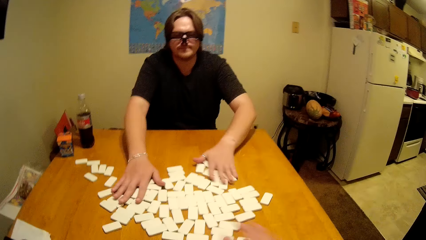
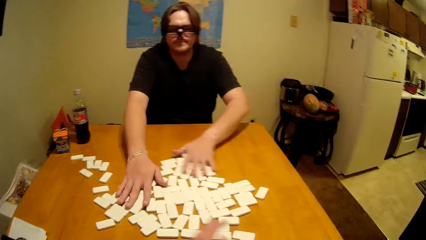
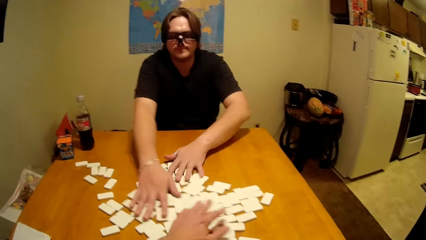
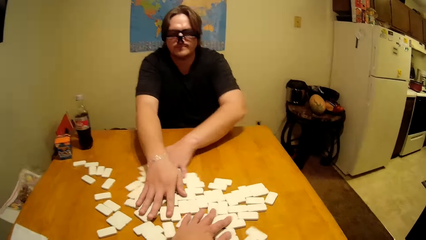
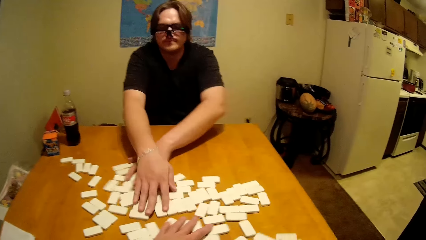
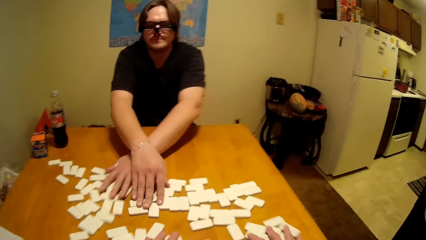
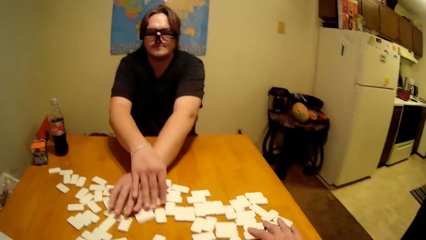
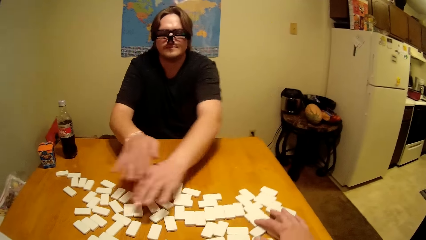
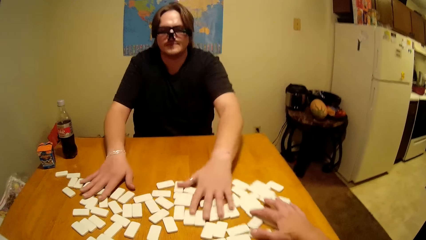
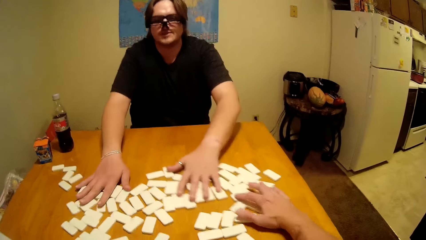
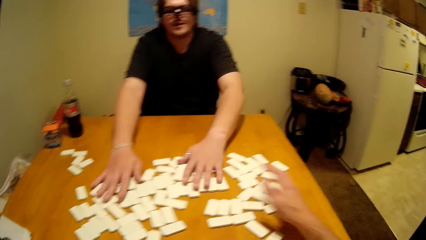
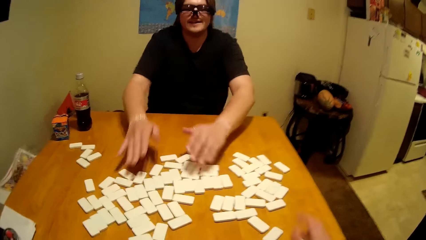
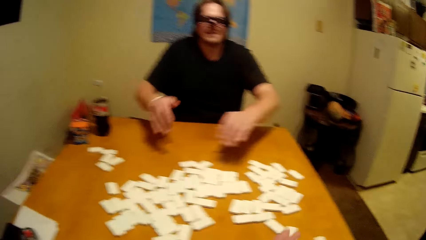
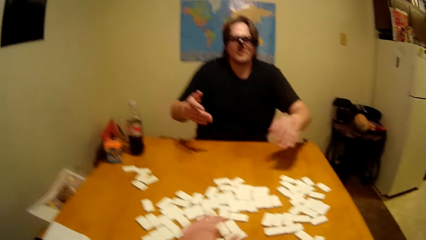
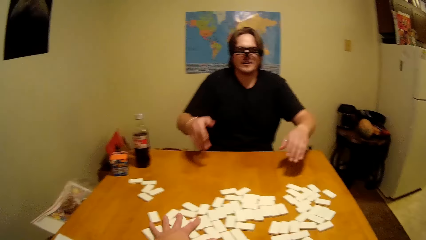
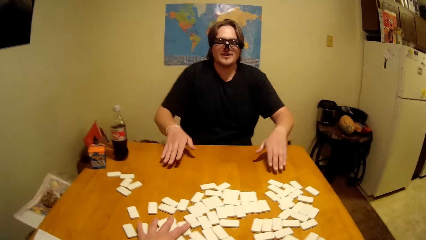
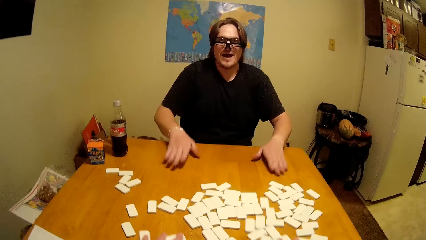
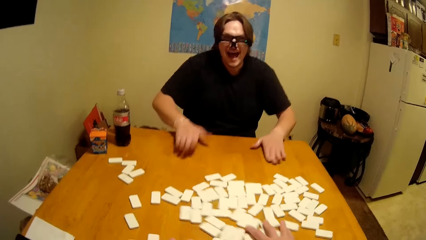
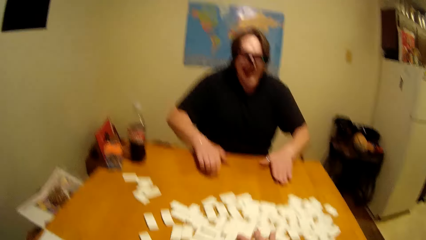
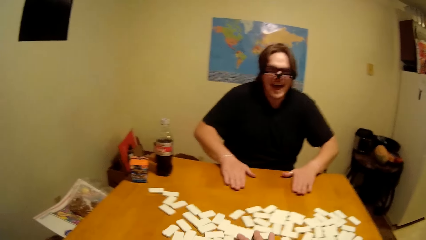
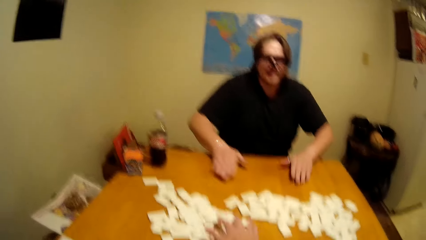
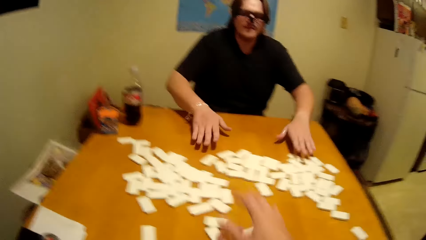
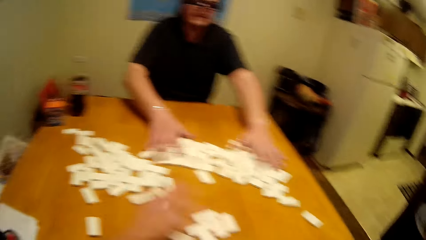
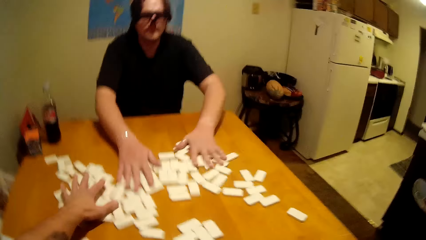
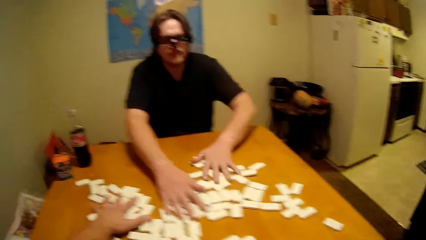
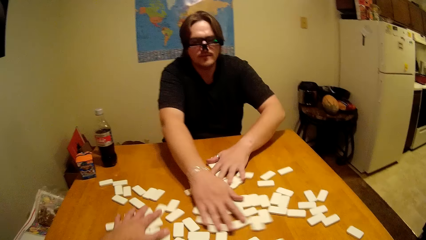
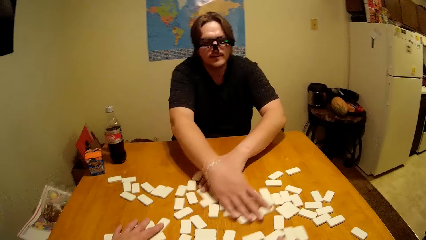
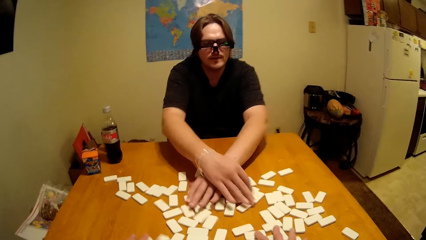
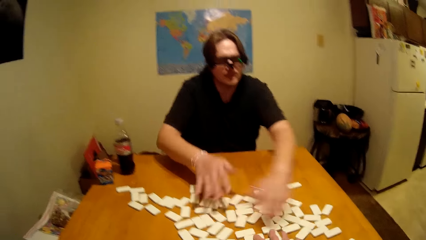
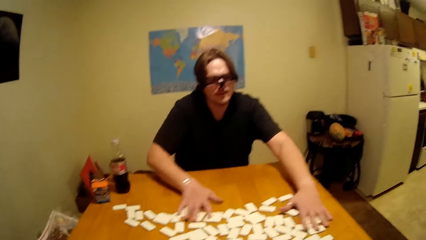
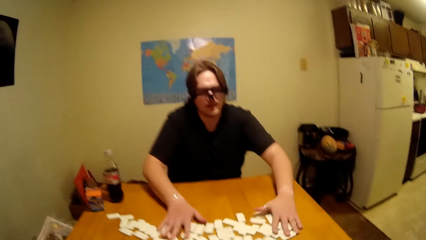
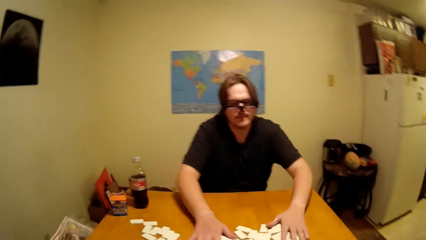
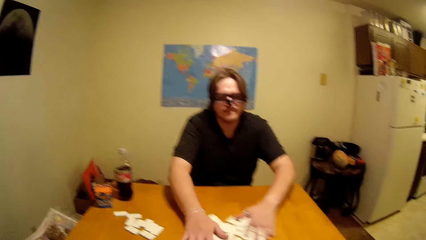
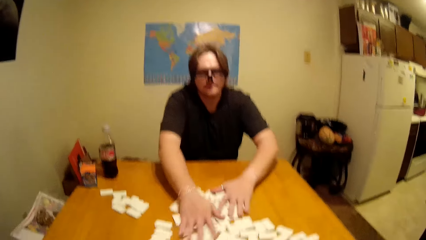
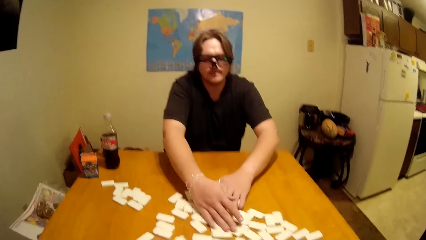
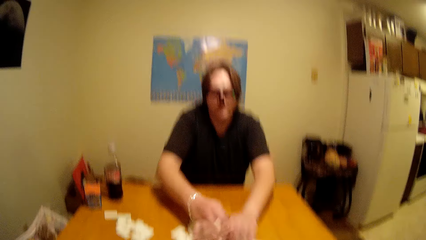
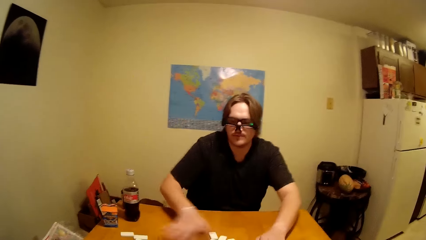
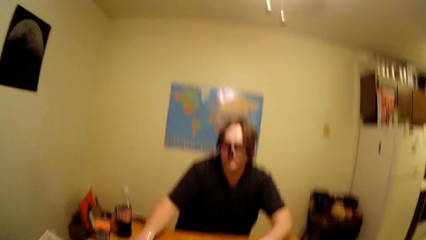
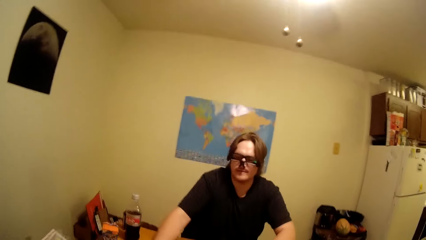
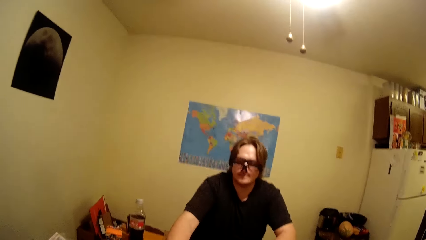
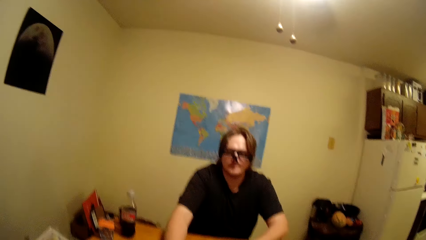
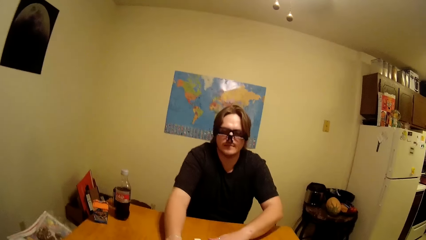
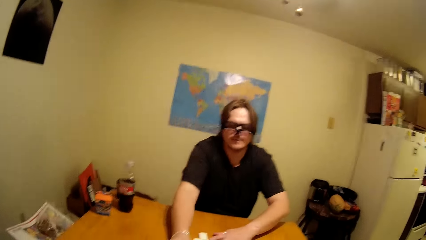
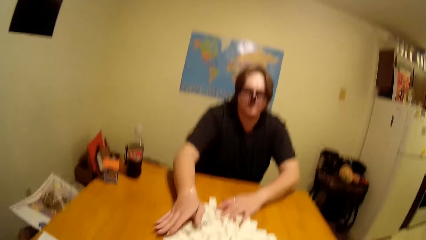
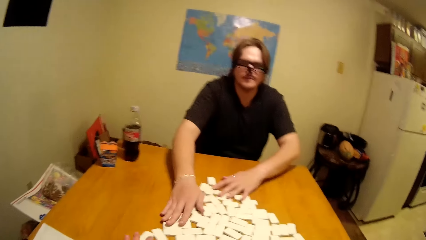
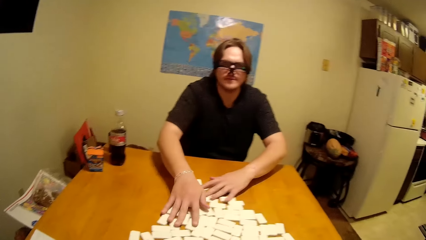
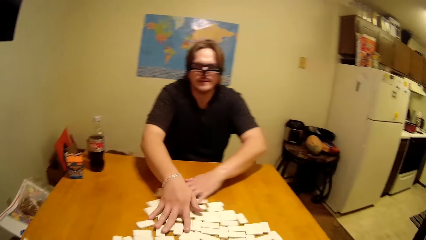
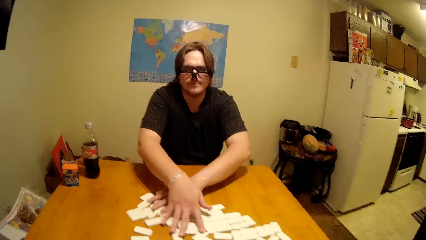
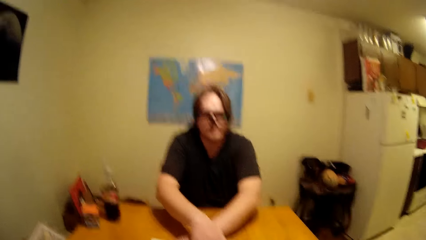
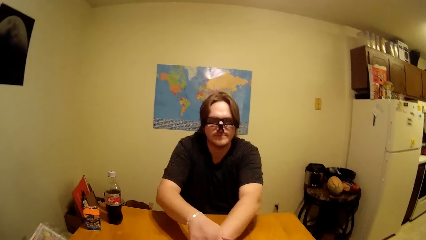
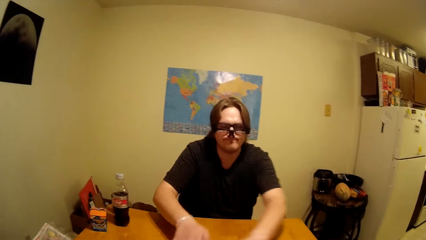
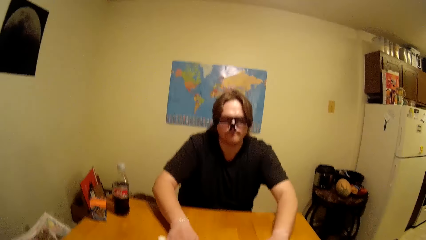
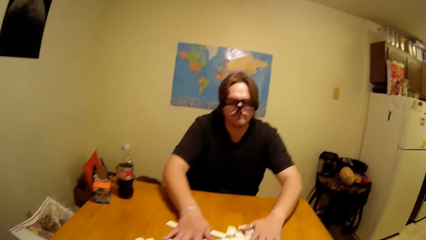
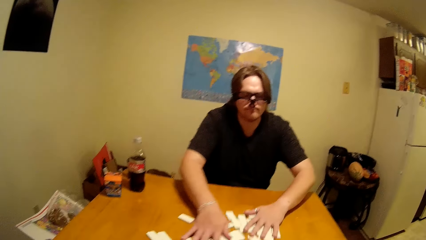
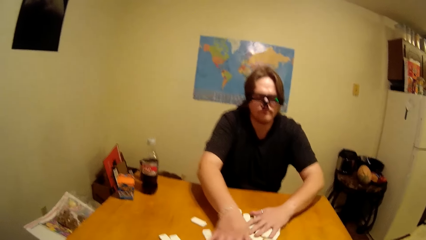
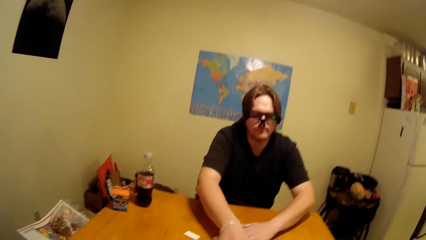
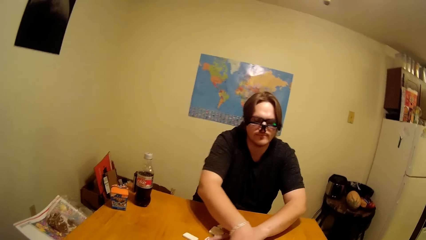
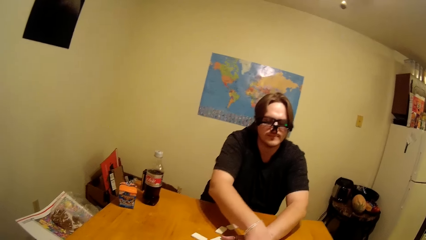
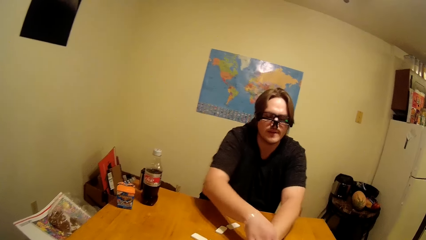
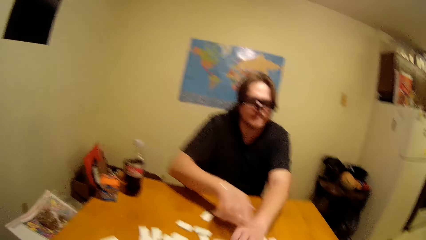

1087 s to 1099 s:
A man talks with the camera wearer. The man taps on the table. The camera wearer talks to the man.

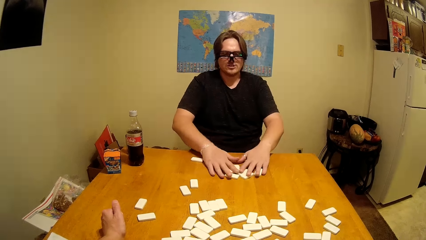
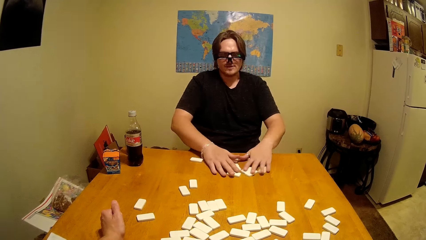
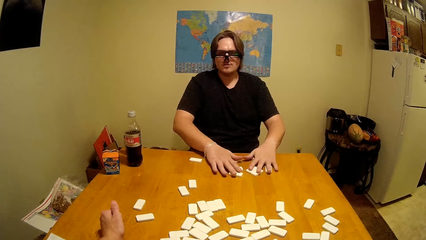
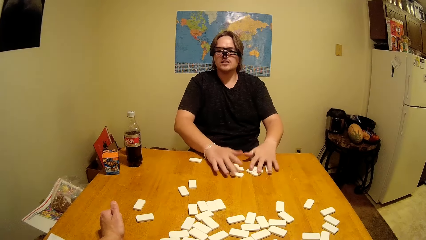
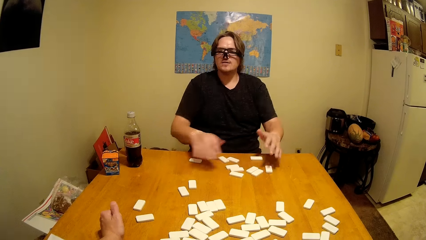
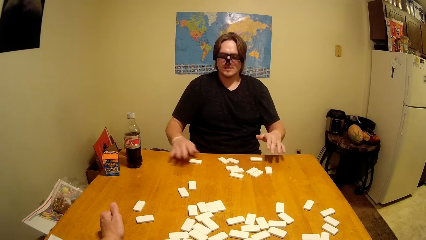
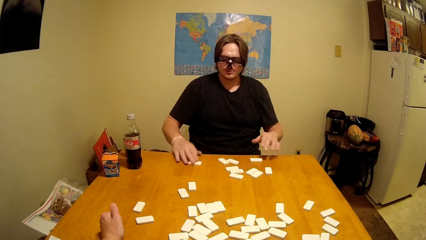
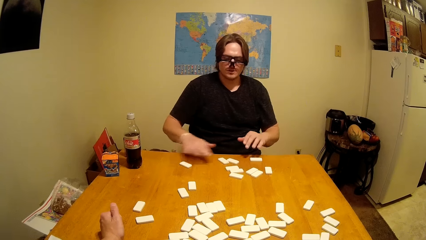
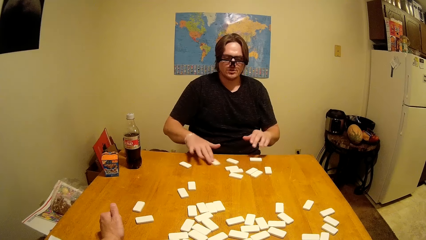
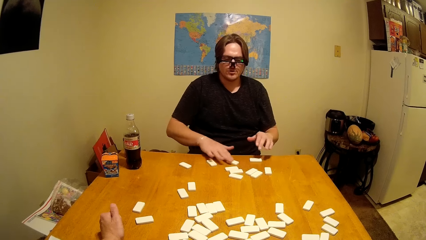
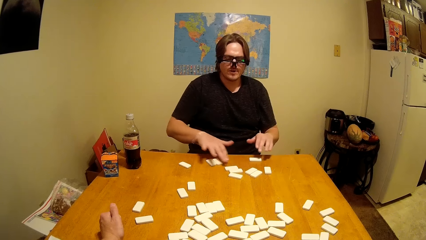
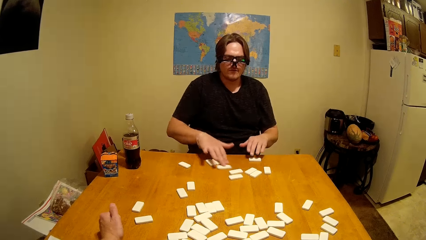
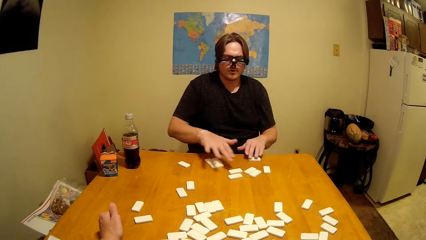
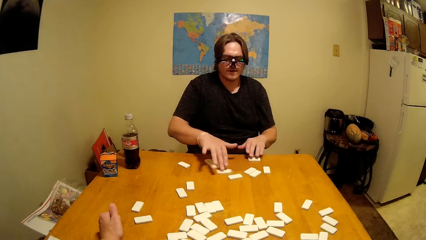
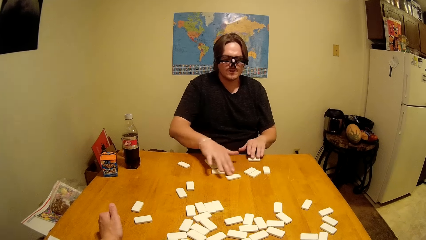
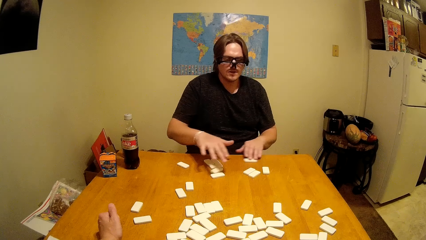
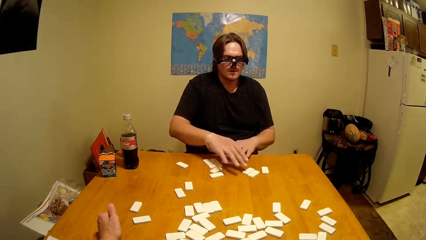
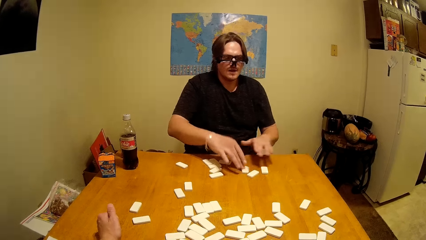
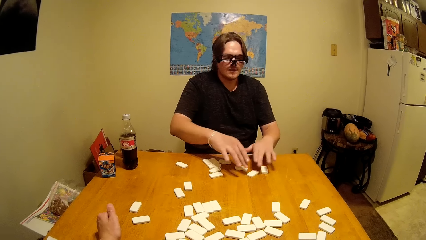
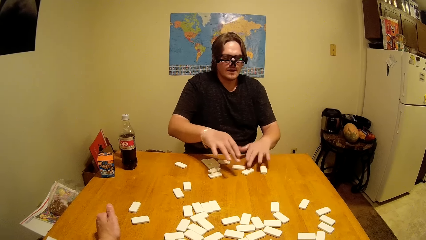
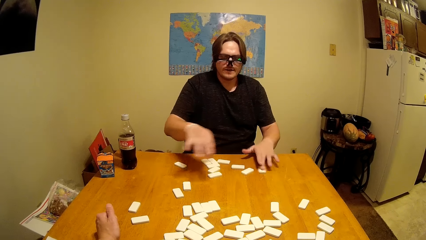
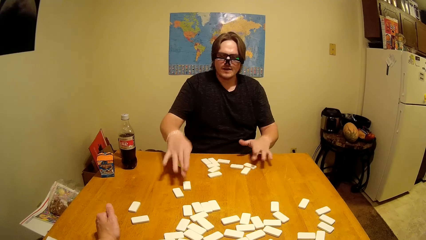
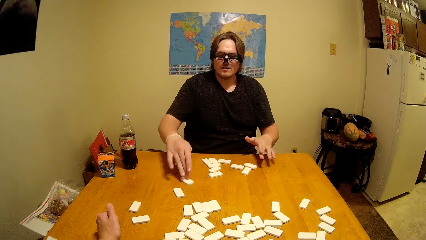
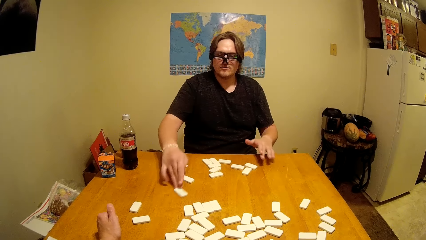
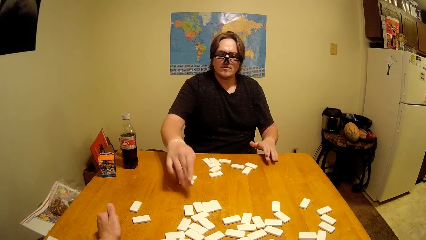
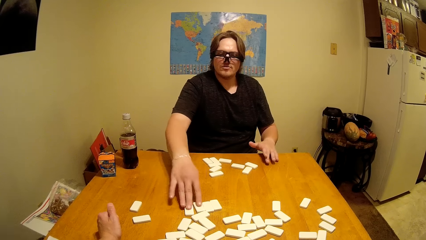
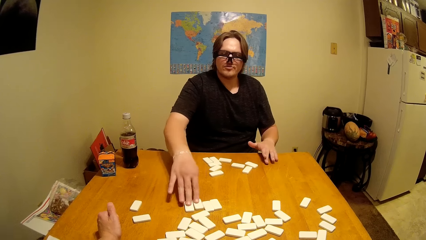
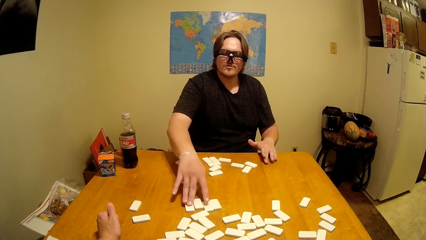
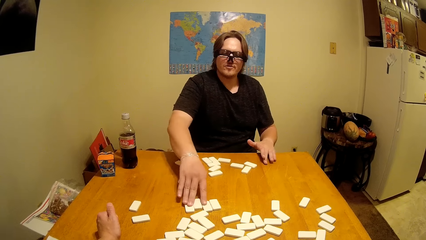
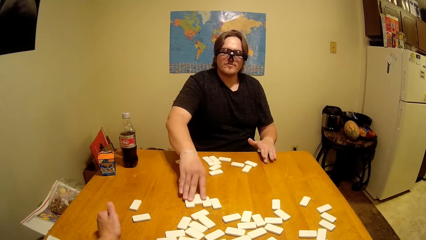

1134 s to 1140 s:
Someone counts his pieces.
